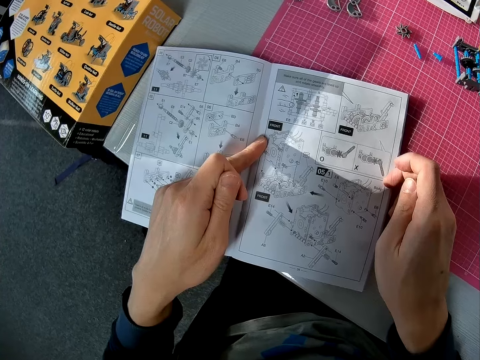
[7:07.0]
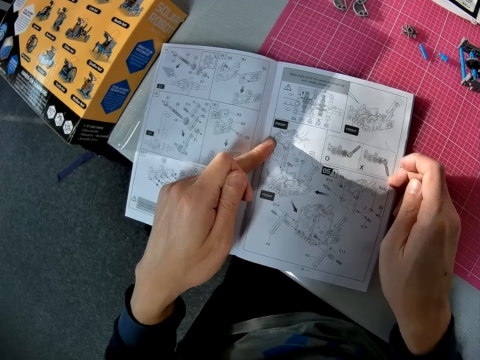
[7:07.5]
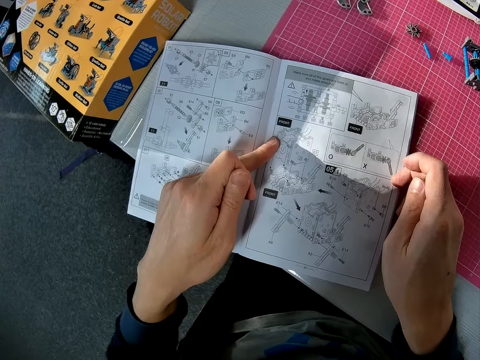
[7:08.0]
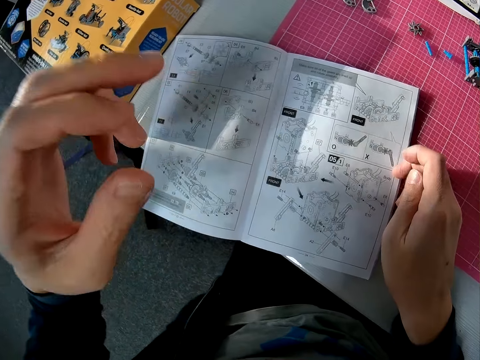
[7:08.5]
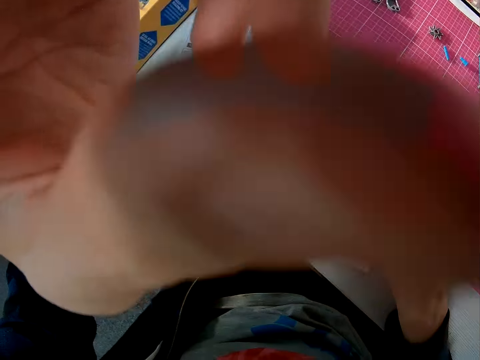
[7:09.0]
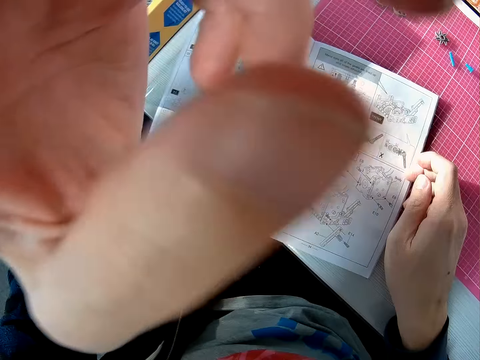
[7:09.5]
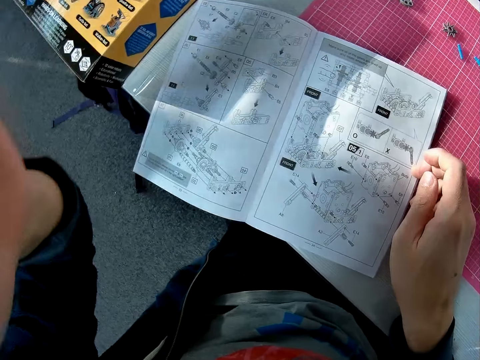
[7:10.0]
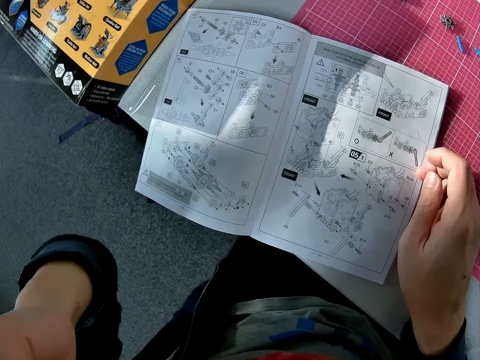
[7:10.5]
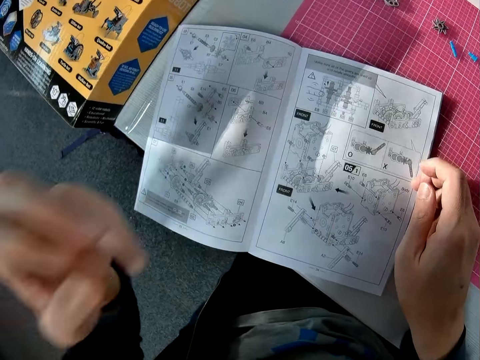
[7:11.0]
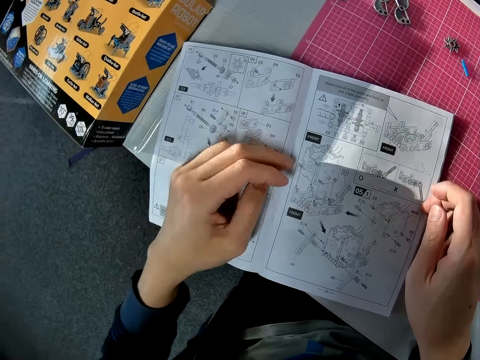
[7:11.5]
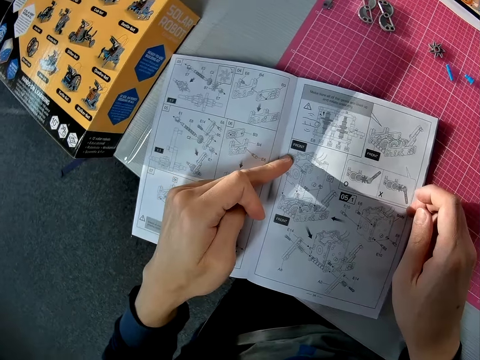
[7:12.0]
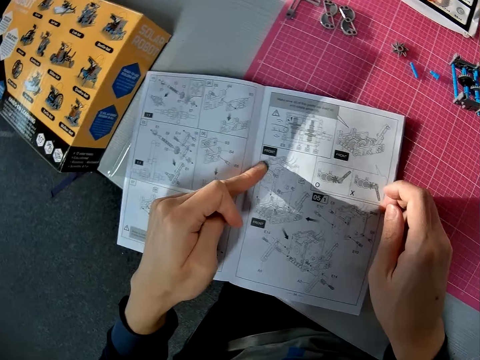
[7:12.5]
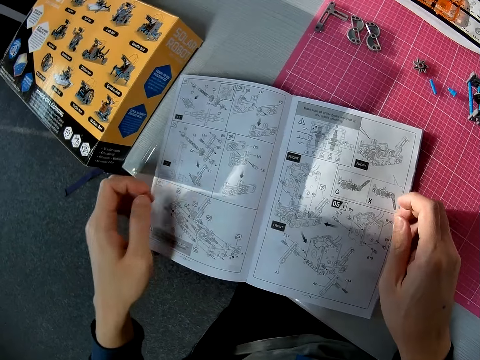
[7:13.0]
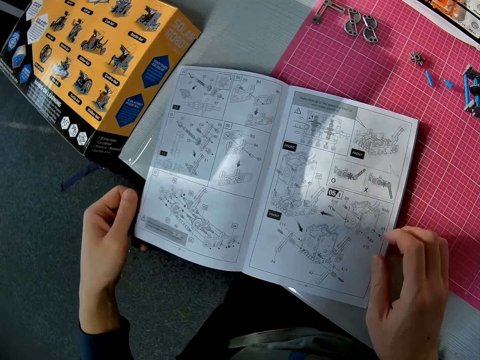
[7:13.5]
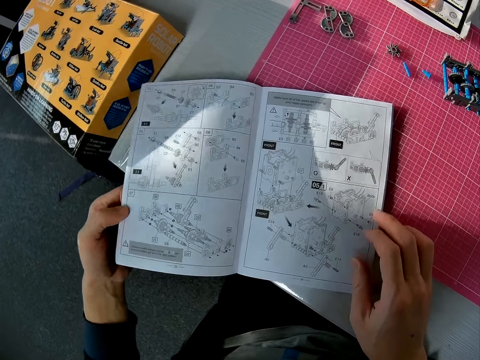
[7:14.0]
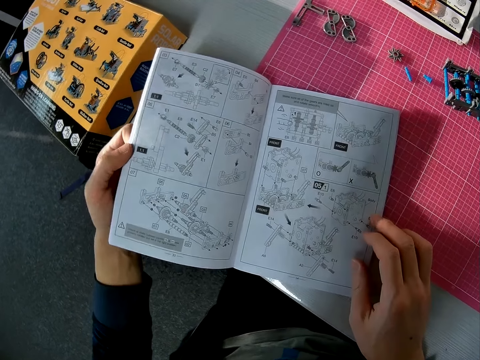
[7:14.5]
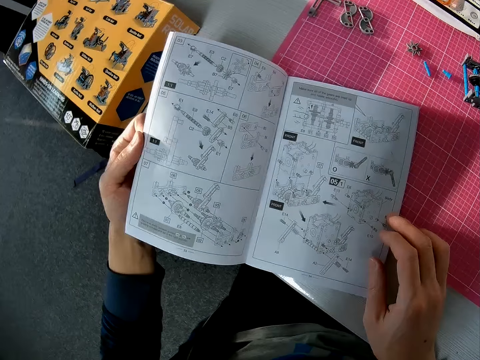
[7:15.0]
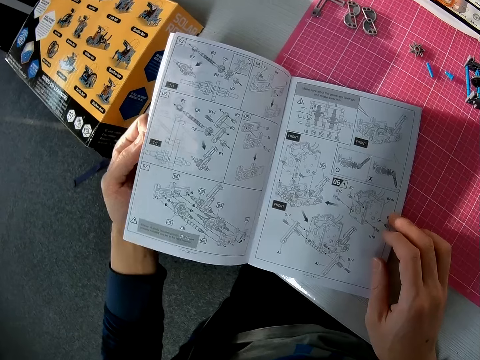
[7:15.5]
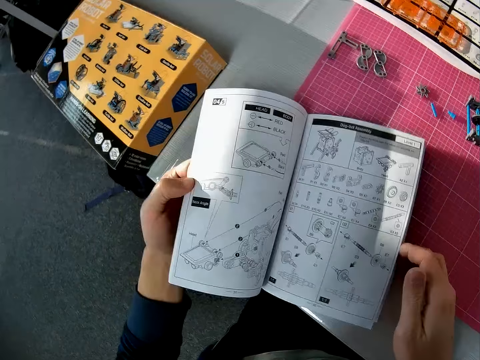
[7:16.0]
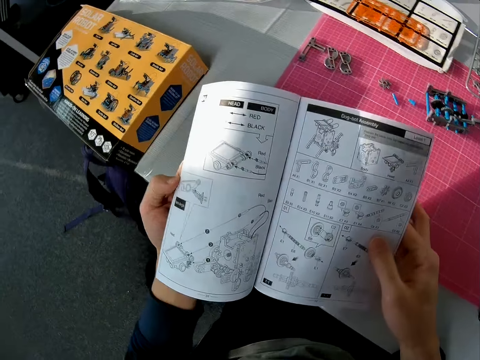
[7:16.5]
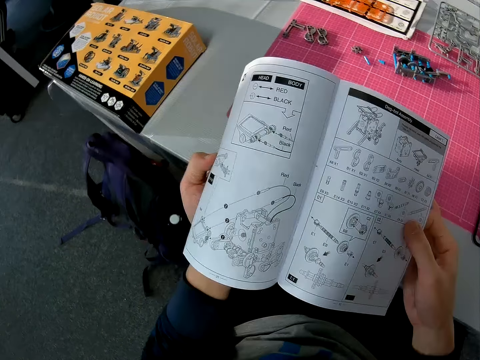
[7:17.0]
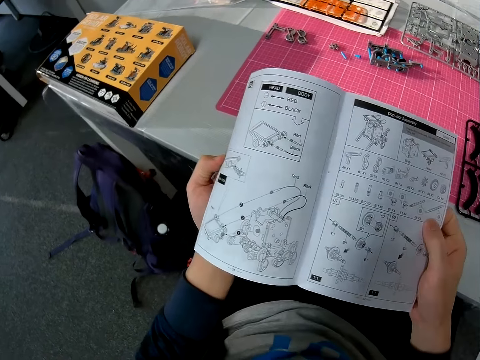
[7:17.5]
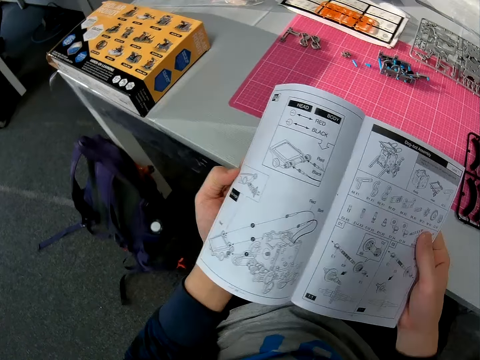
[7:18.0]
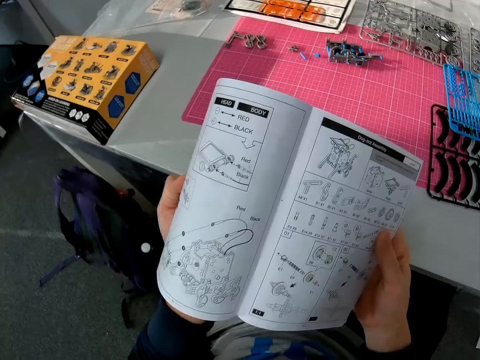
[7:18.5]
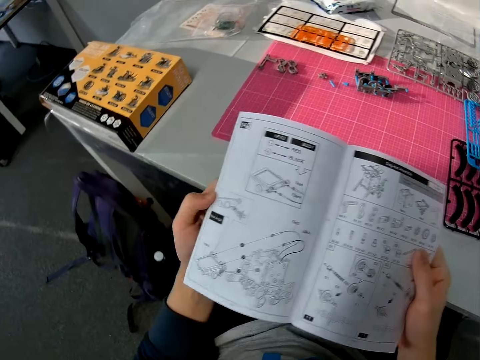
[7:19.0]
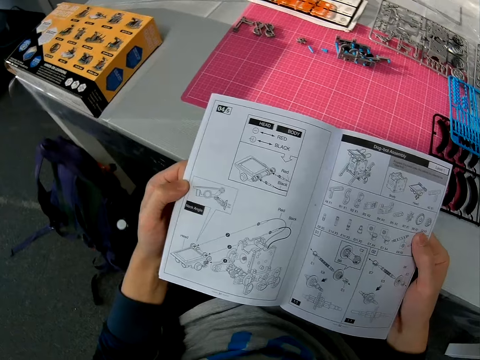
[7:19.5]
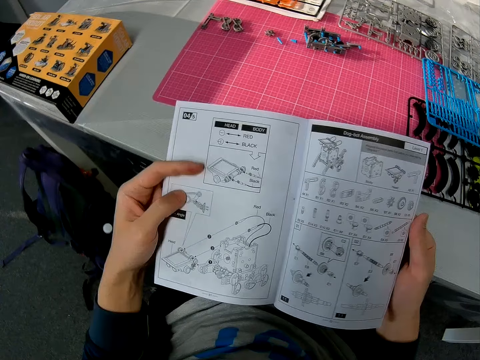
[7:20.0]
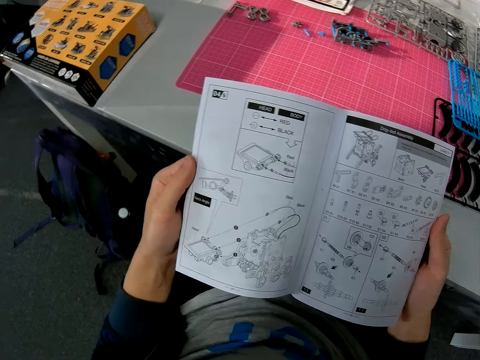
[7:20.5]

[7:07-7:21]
The camera wearer fixes the camera. He raises his left hand. He drops his left hand on the book. He looks at the solar robot sketch book. He flips a page of the book. He looks at the solar robot sketch book. He lifts the book off the table with both hands.

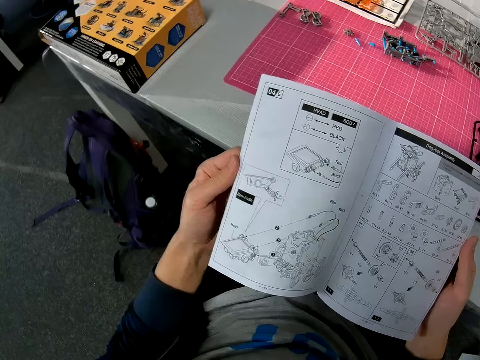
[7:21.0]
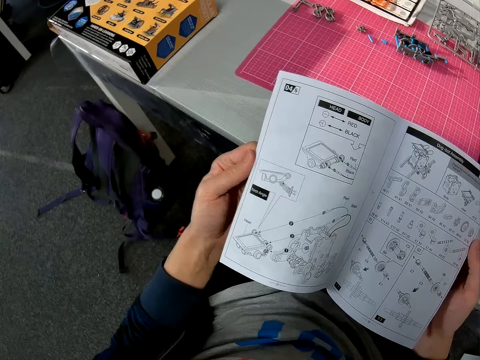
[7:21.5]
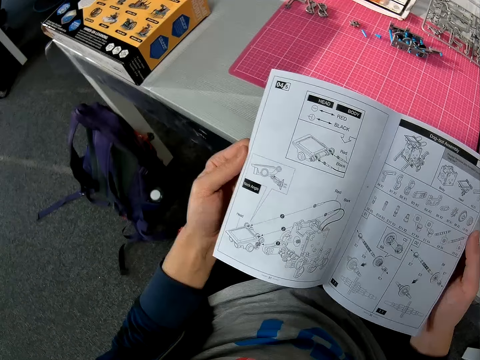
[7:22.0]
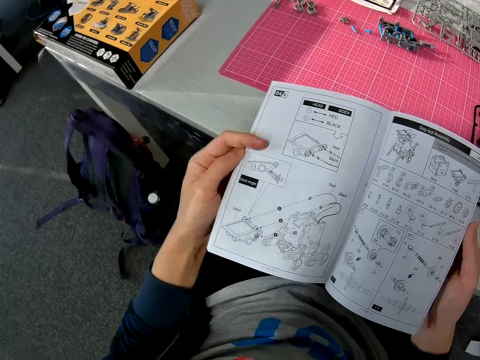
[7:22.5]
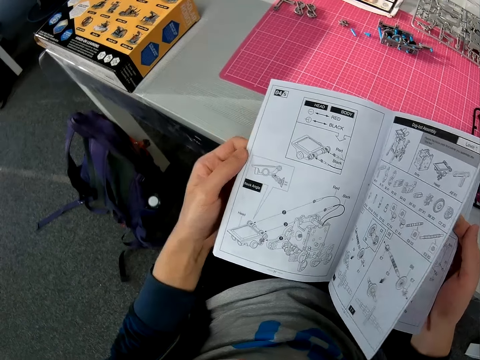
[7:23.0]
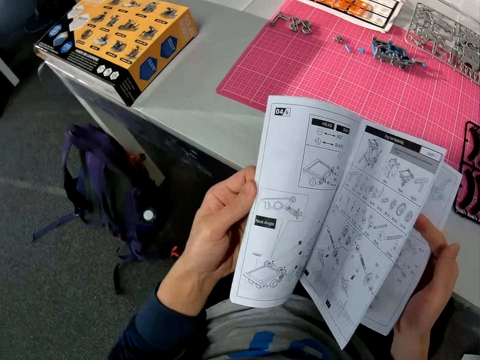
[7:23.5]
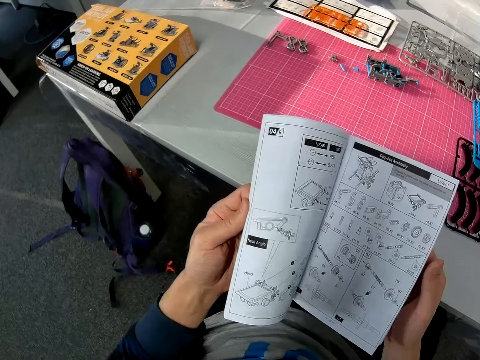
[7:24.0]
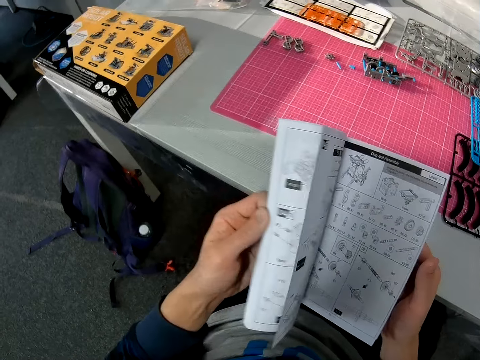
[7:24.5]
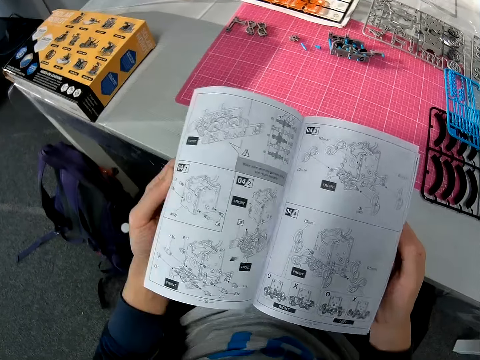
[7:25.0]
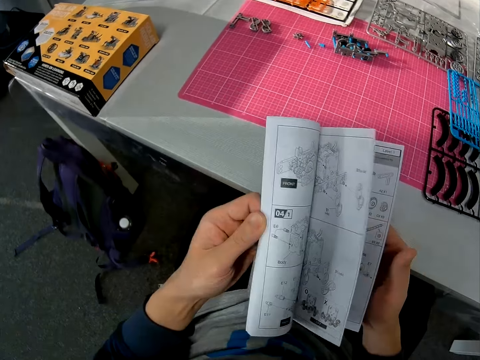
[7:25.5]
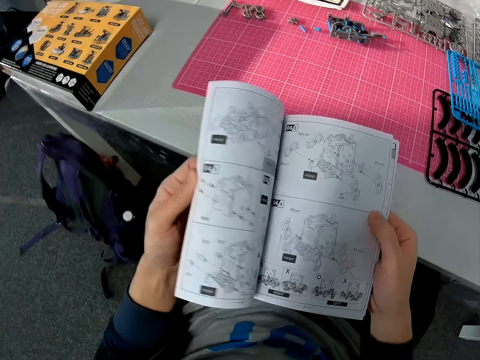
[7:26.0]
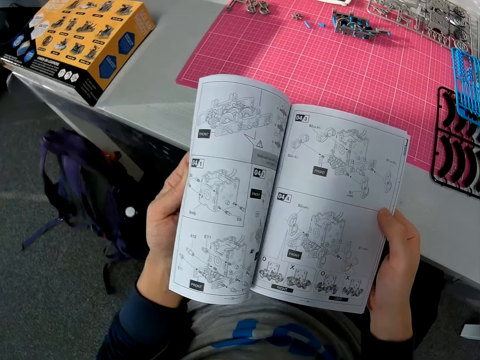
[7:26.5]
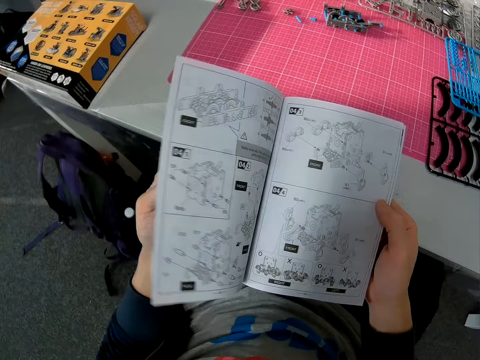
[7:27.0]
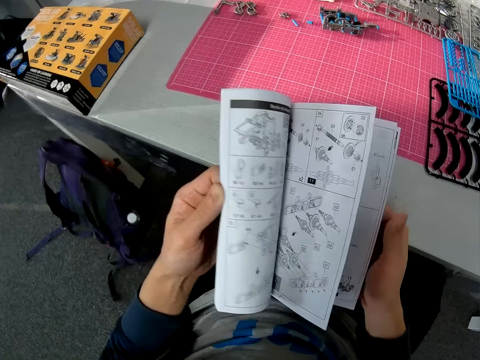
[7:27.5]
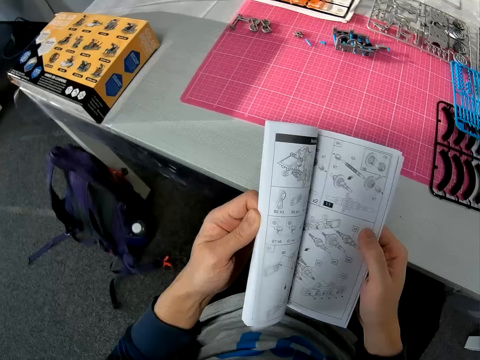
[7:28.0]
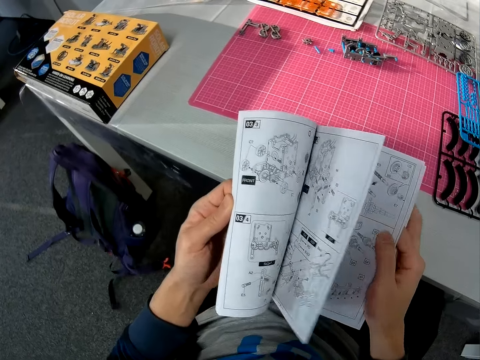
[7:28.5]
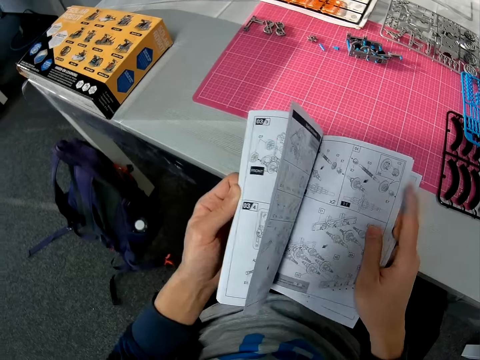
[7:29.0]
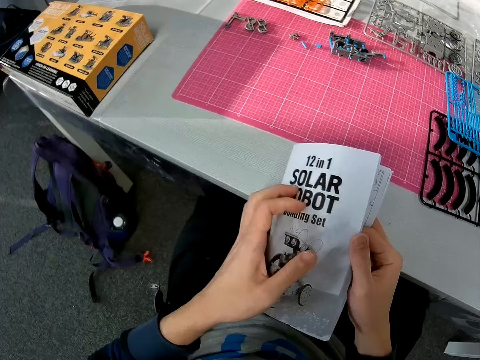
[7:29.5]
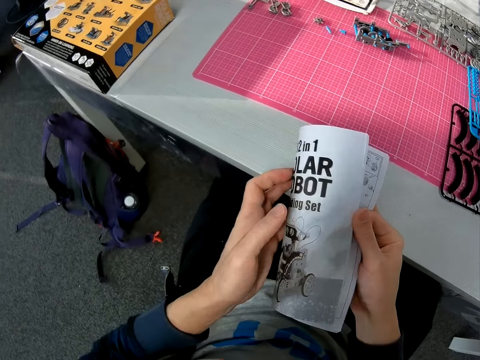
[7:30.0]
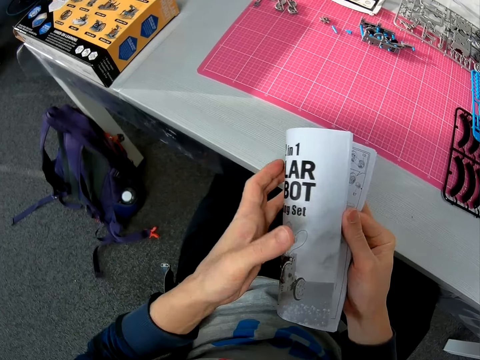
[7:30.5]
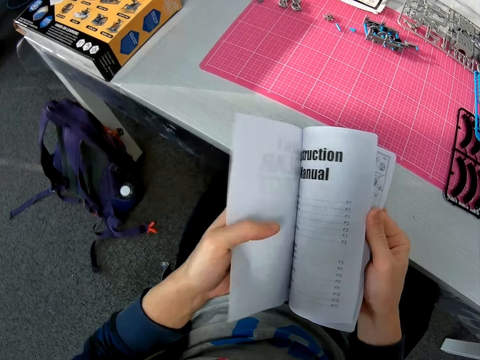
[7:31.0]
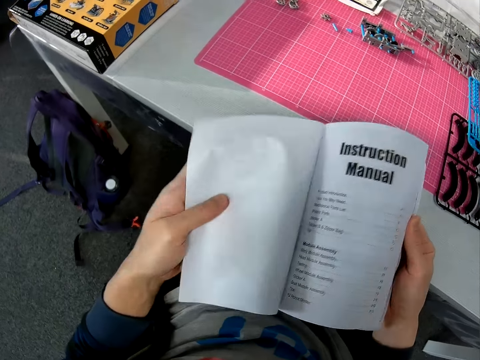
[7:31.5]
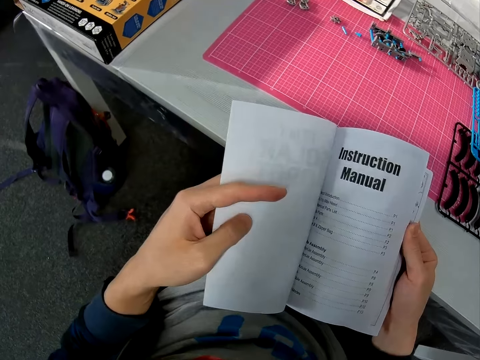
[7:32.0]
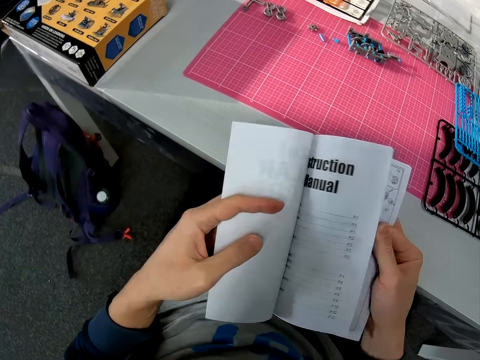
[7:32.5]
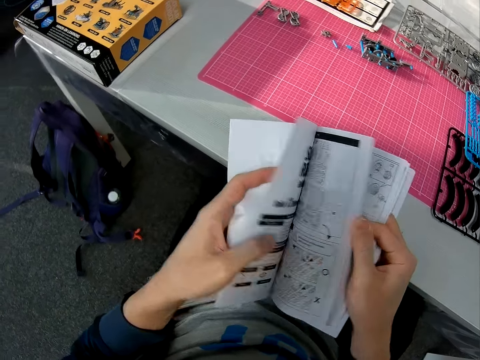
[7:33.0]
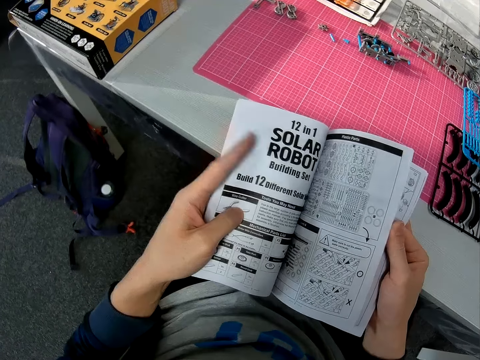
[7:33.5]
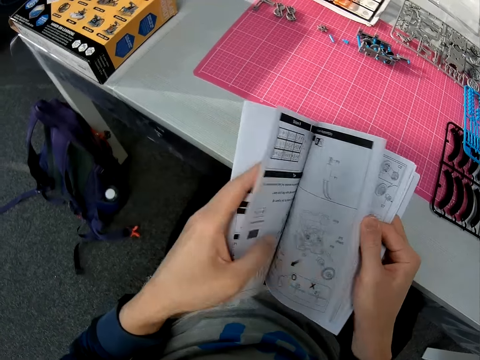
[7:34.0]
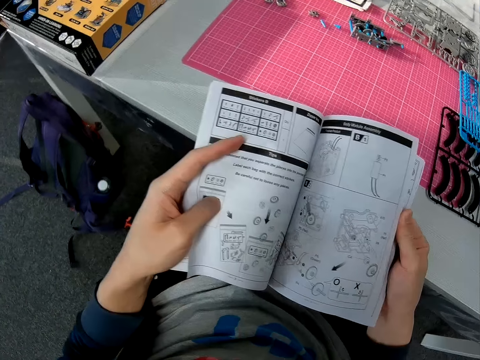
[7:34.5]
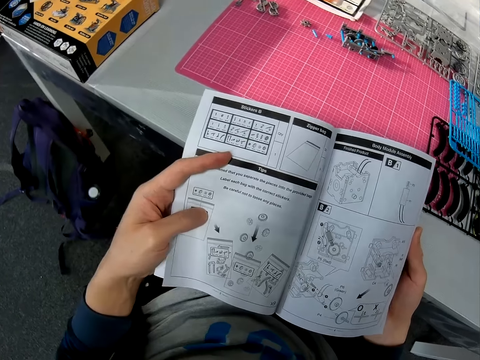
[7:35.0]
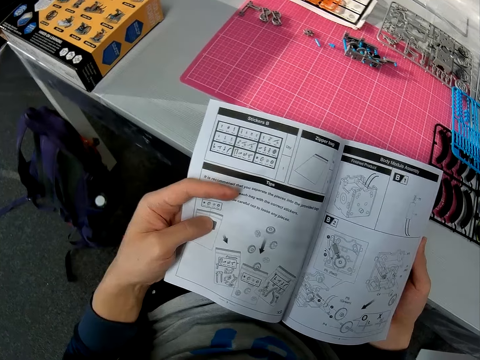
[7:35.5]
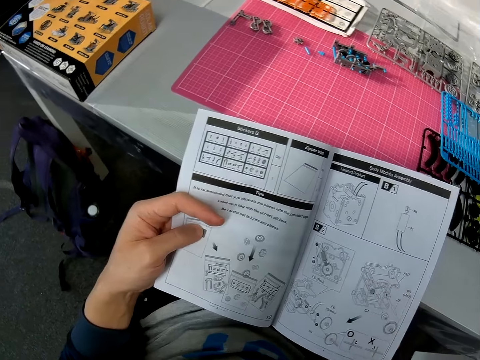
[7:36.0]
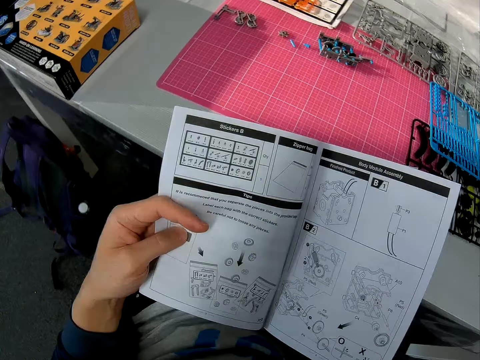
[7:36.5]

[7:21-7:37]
The camera wearer flips through the pages of the book. They look at the solar robot sketch book.
